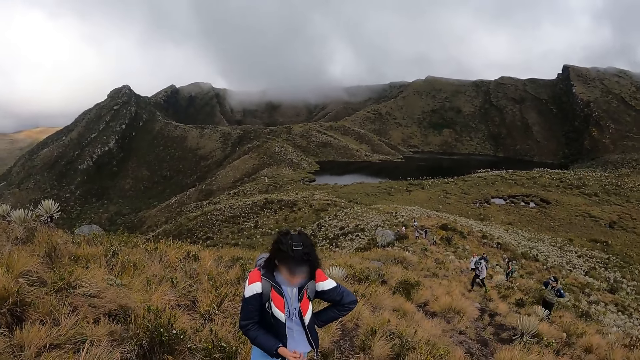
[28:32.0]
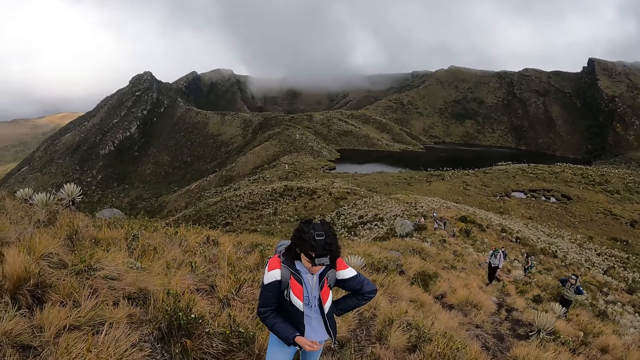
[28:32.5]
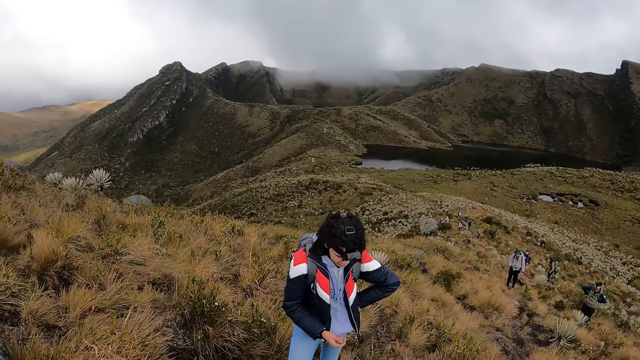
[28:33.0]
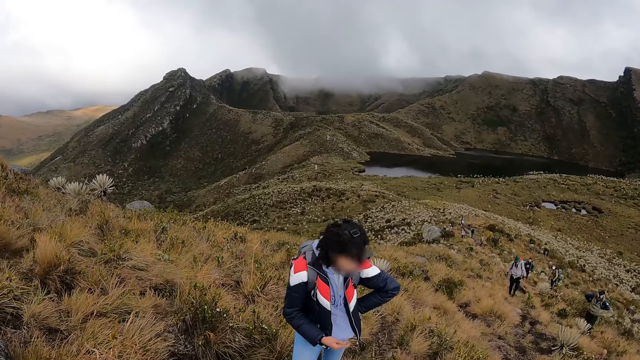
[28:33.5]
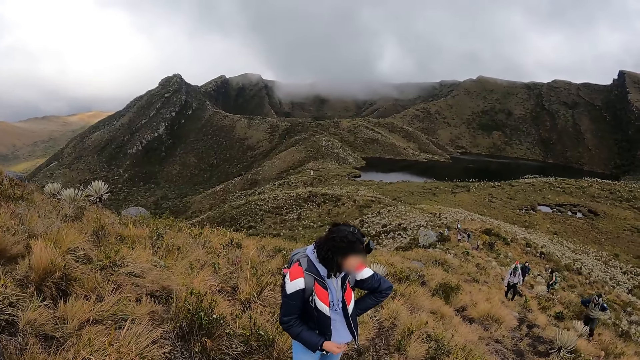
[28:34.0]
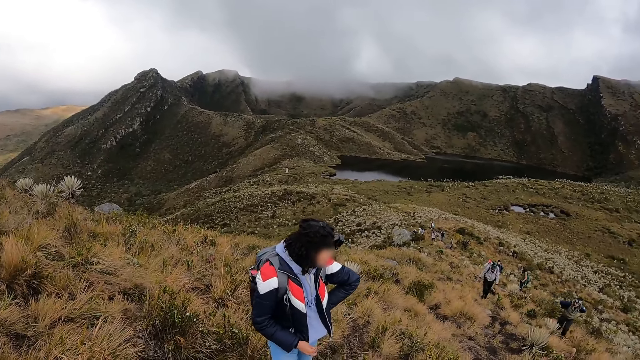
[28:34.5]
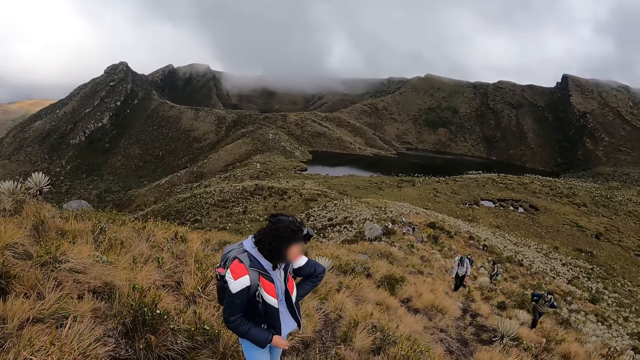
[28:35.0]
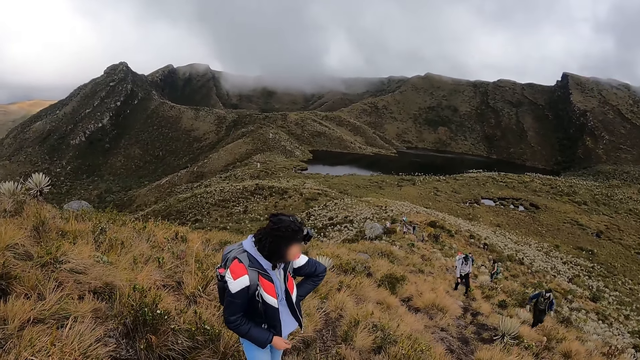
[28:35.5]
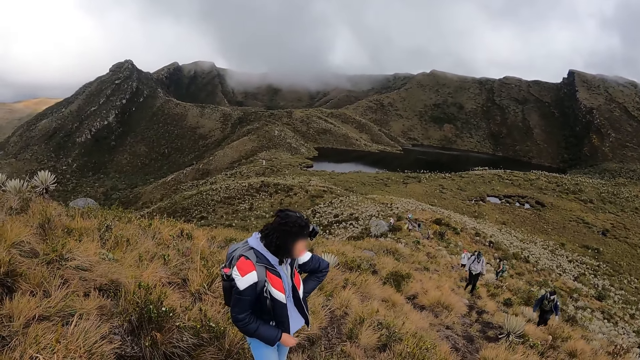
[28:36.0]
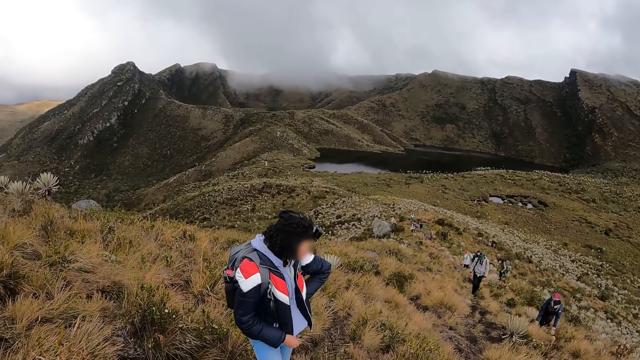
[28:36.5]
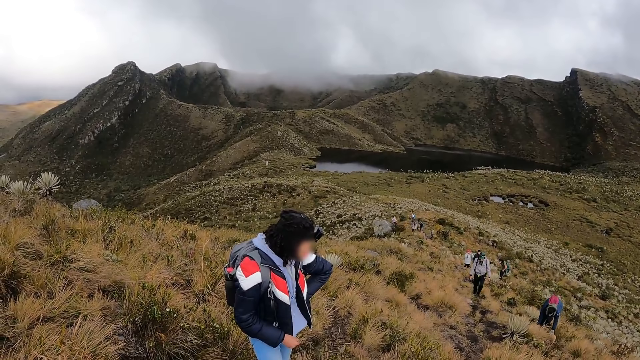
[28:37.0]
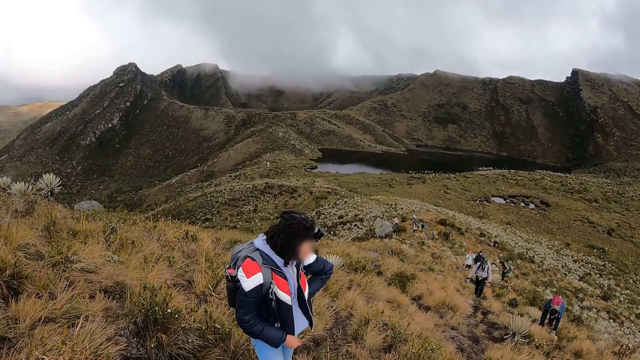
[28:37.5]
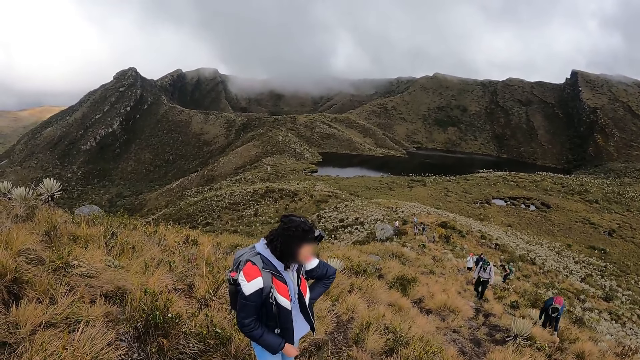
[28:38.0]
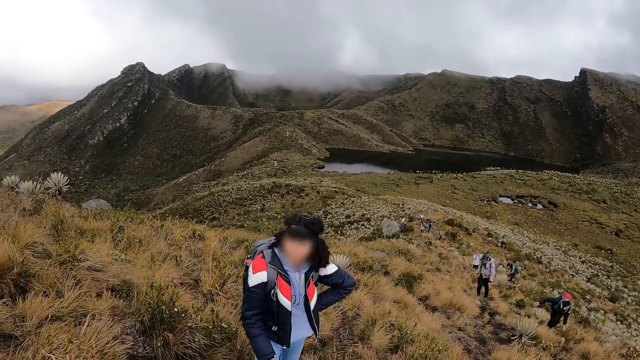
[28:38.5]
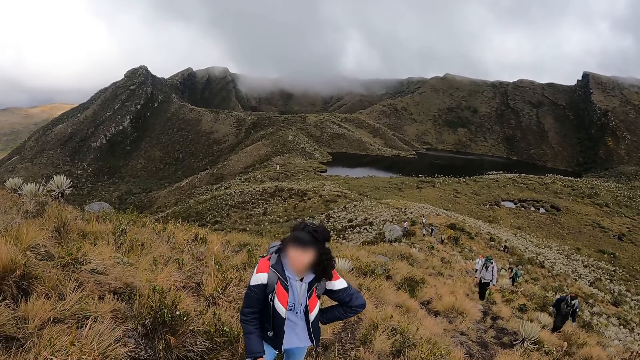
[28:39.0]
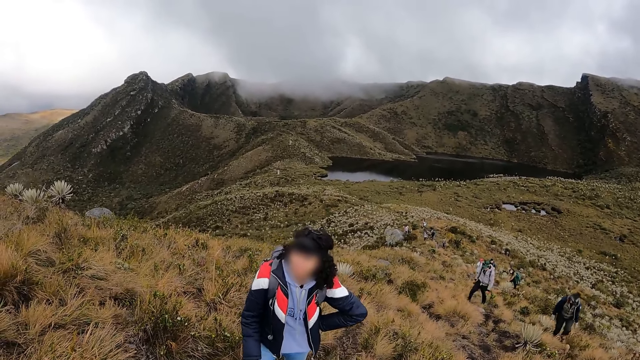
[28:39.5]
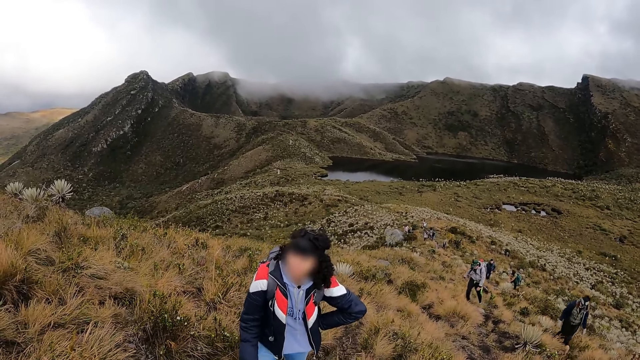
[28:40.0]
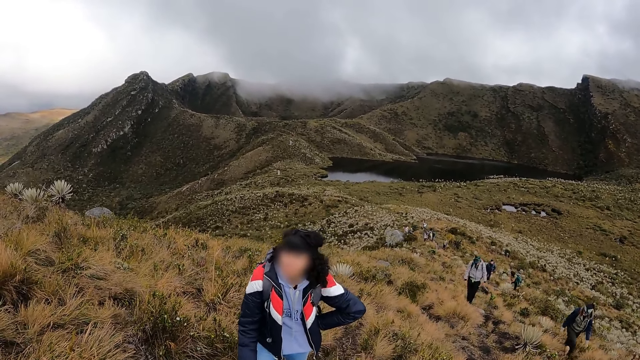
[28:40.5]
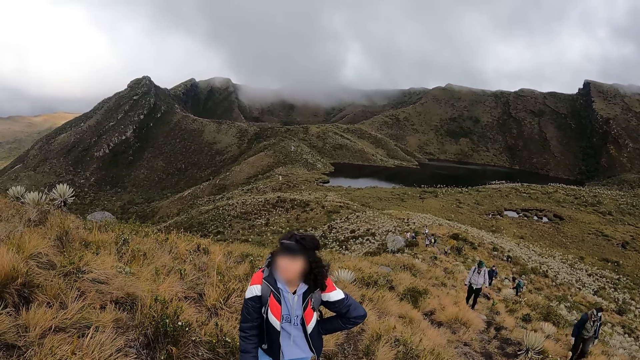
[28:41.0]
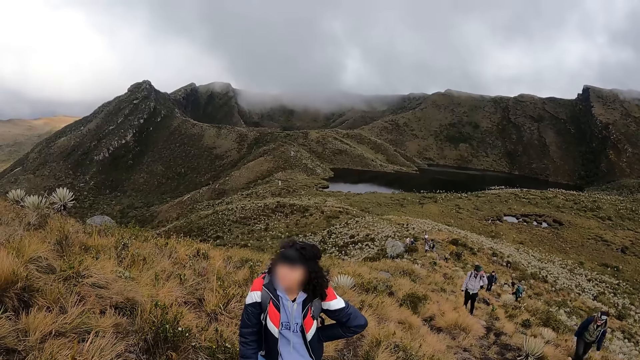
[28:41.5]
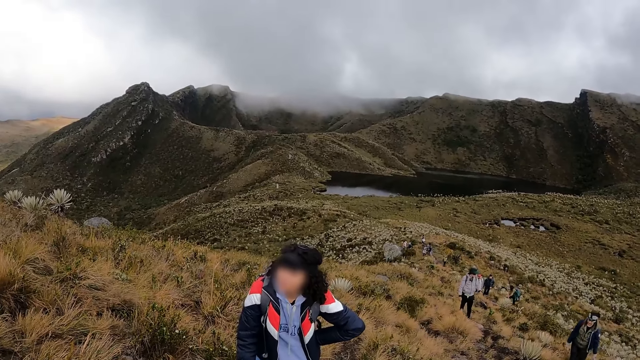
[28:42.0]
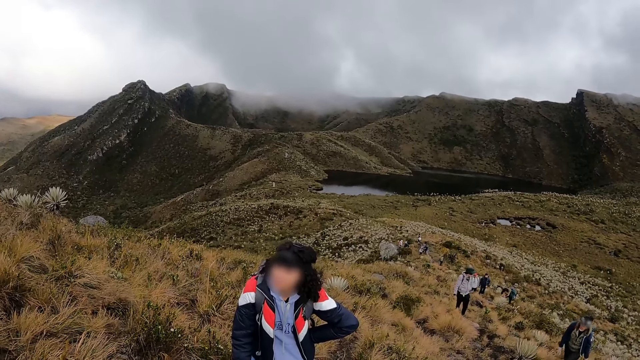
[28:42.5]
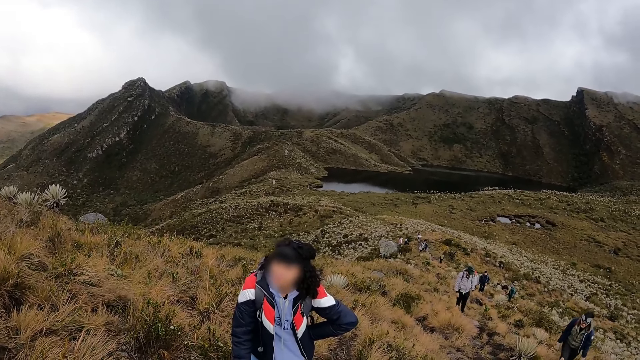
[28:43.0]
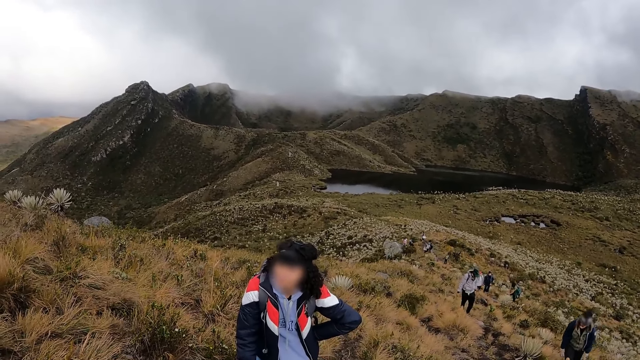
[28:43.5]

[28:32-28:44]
A man climbs up the mountain.

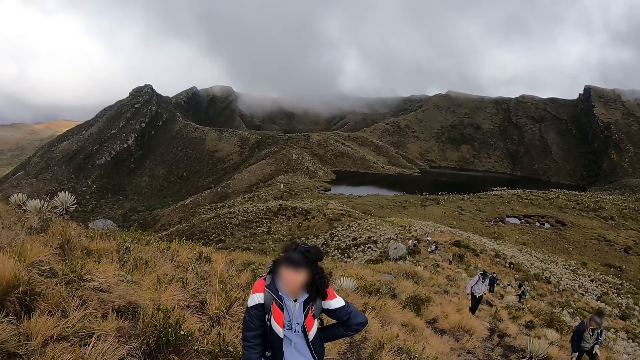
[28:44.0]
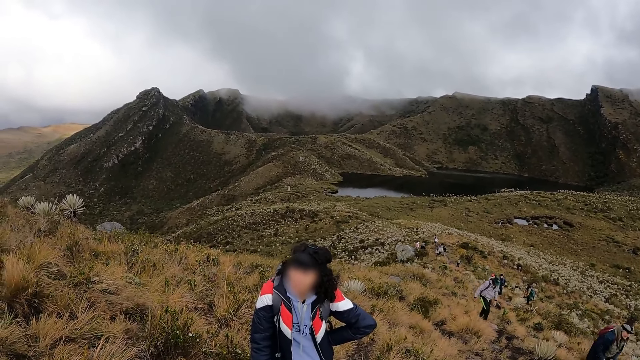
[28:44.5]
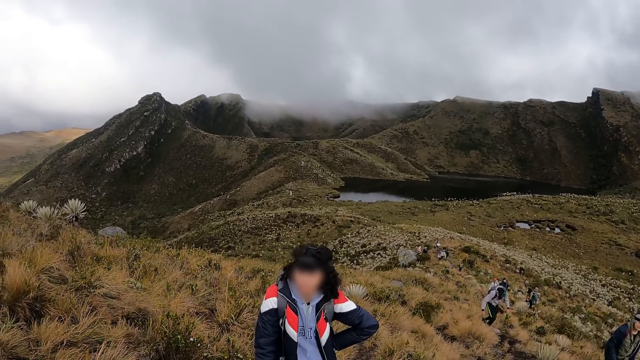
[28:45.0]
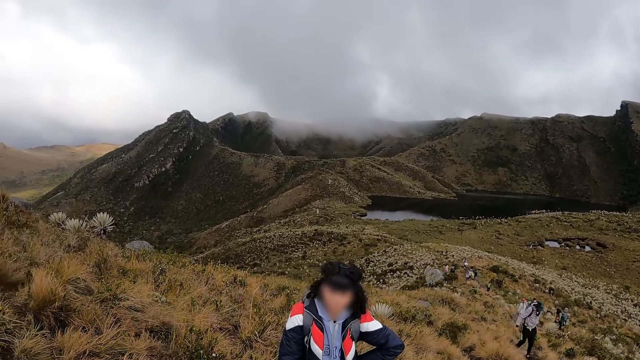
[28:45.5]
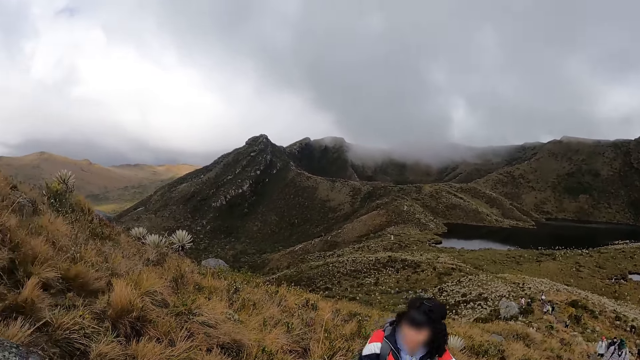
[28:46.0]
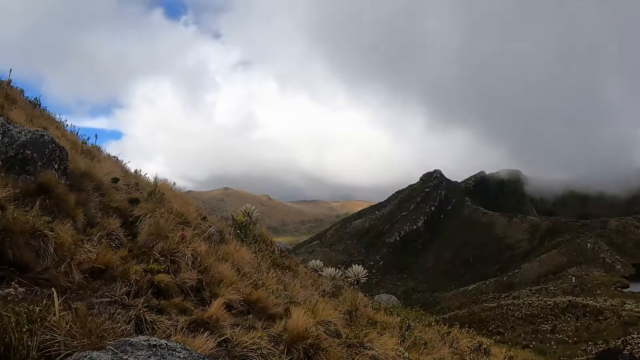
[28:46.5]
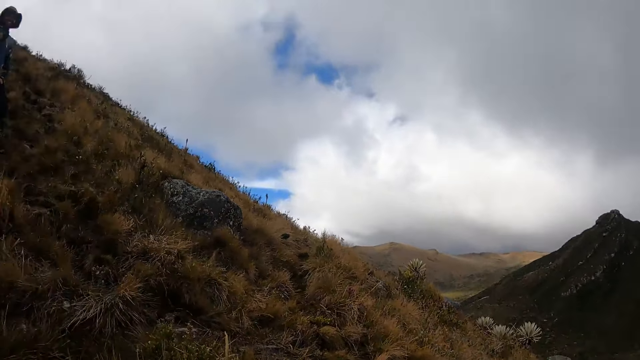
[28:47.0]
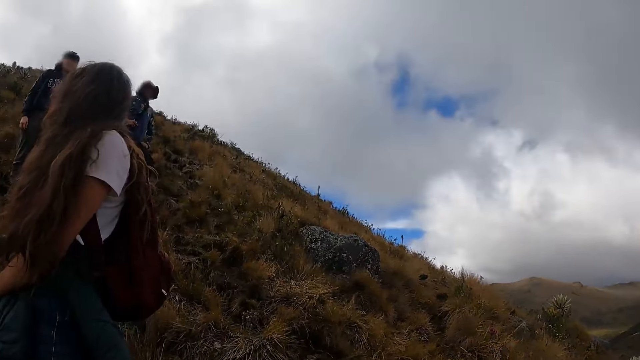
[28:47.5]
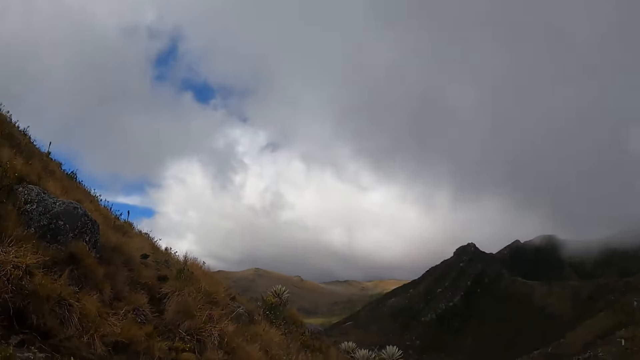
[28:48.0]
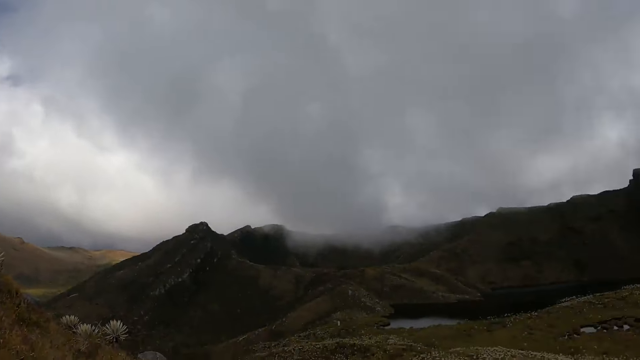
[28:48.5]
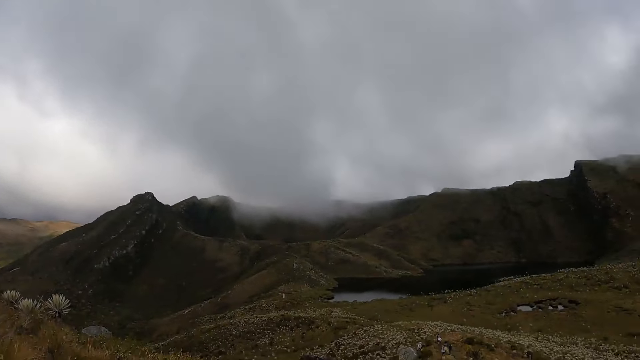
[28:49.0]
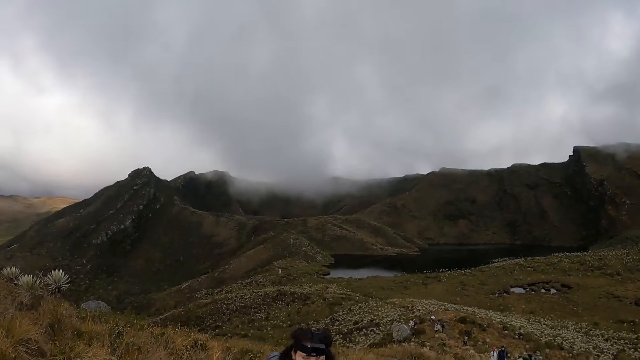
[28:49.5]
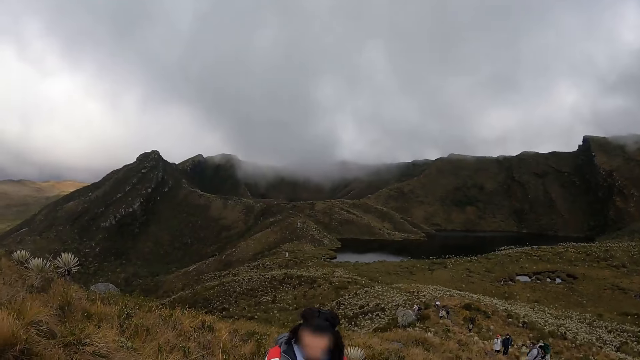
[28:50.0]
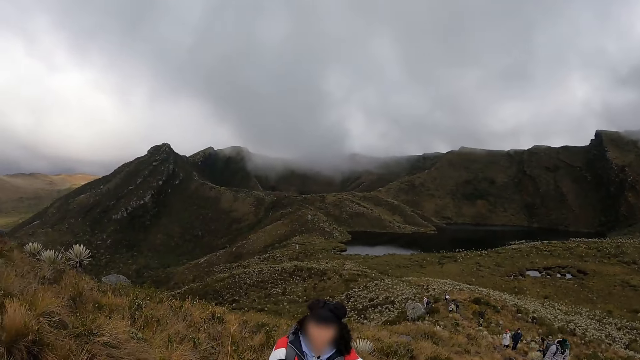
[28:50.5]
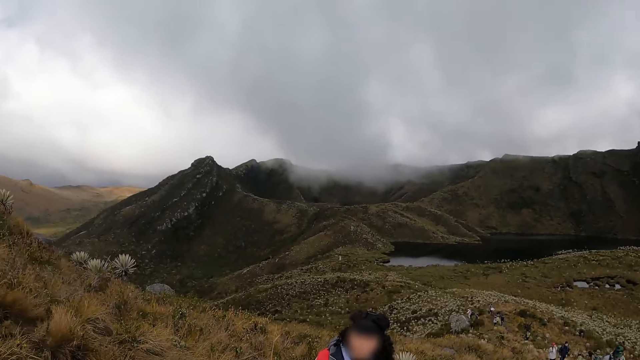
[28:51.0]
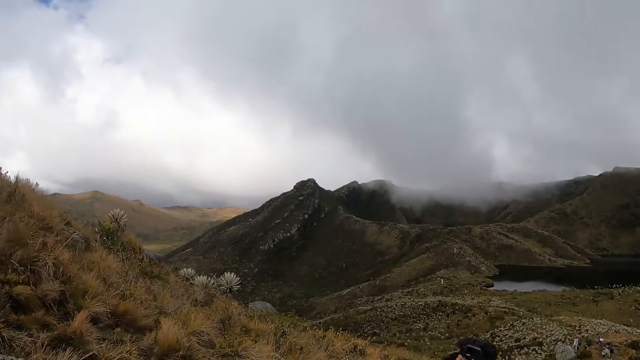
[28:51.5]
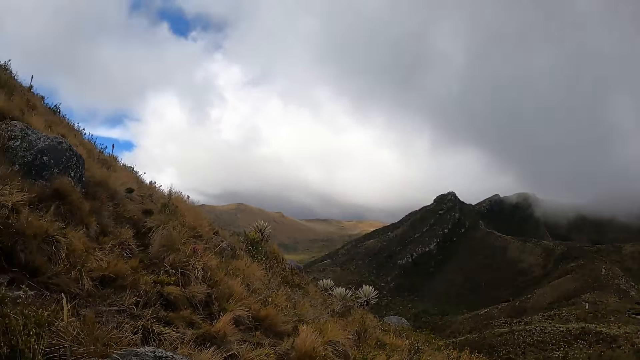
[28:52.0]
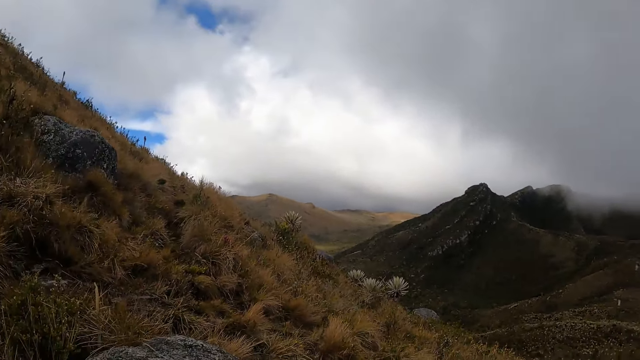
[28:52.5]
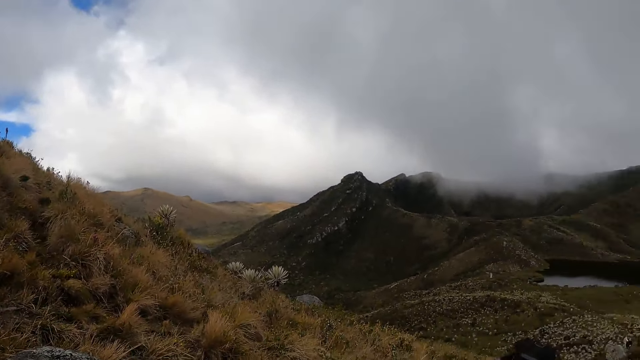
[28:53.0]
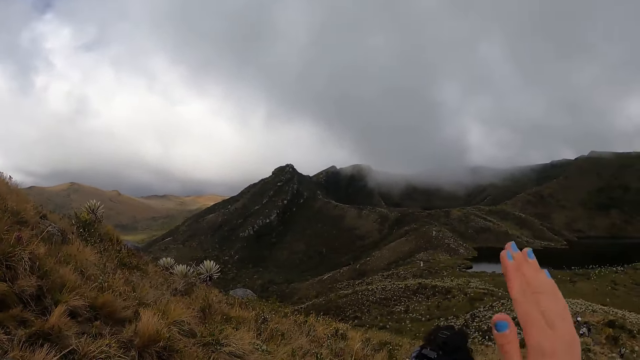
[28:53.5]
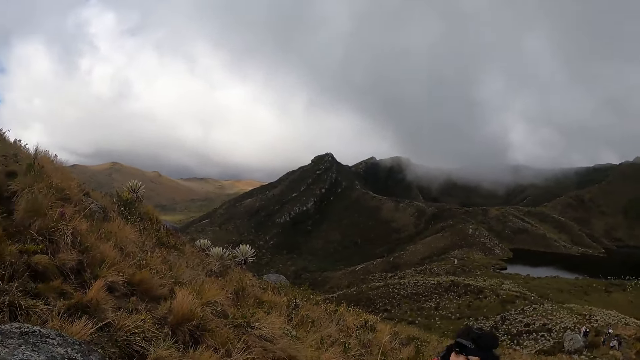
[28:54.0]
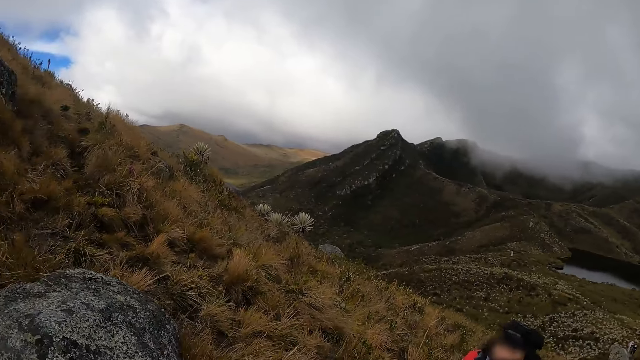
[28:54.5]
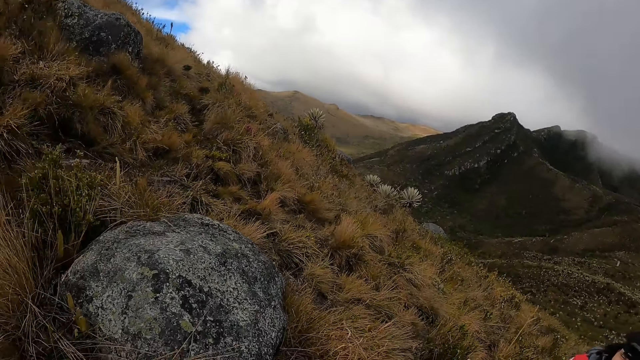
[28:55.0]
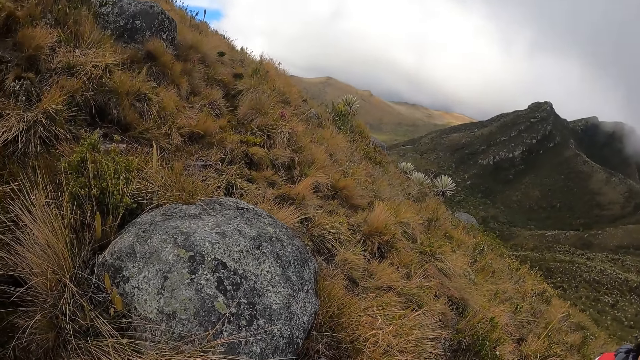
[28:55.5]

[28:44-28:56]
The camera wearer moves her hand slightly. She raises her right hand. She drops her hand.
